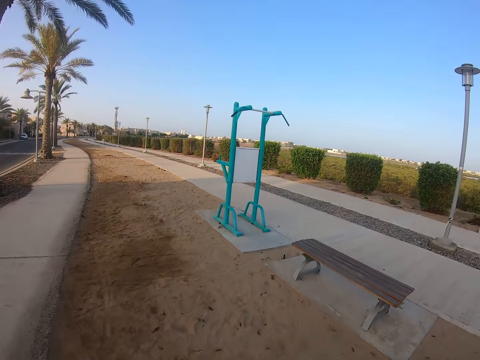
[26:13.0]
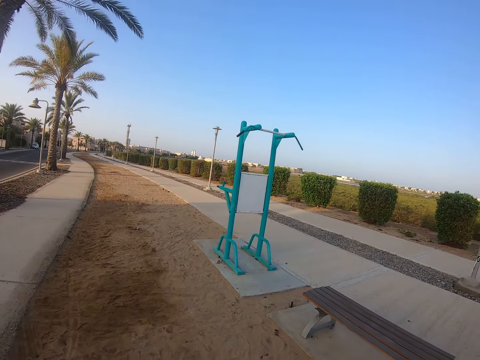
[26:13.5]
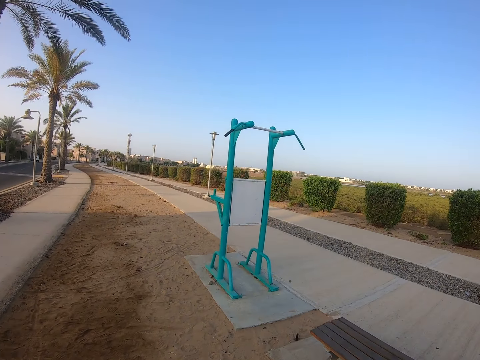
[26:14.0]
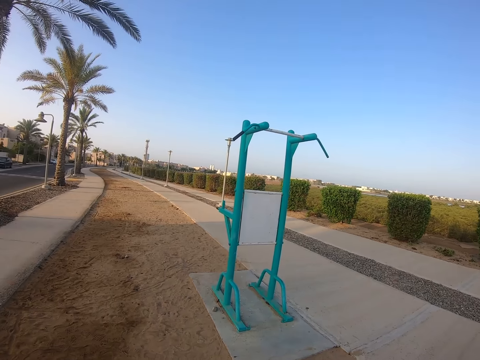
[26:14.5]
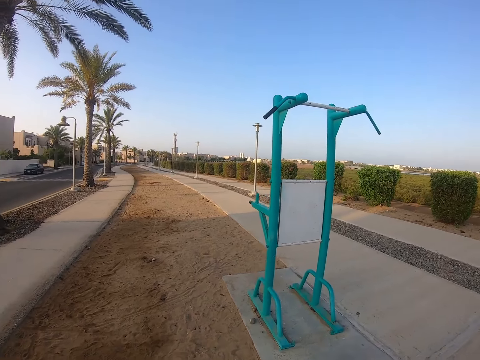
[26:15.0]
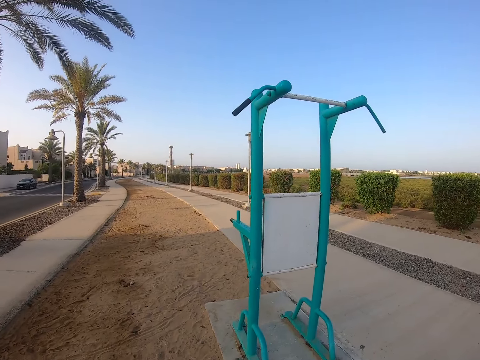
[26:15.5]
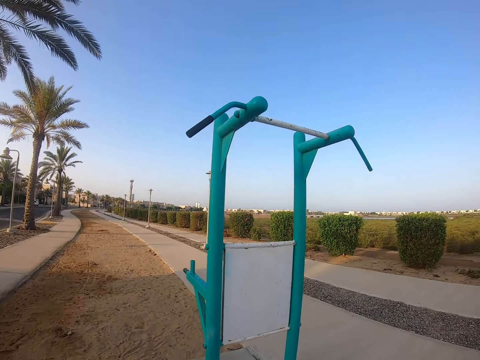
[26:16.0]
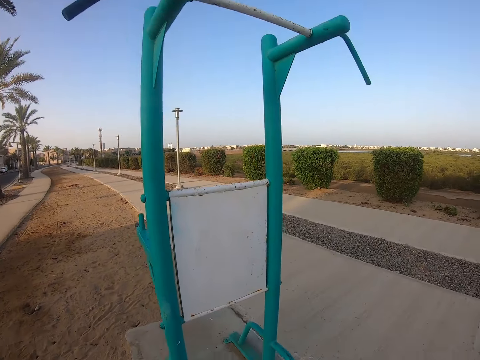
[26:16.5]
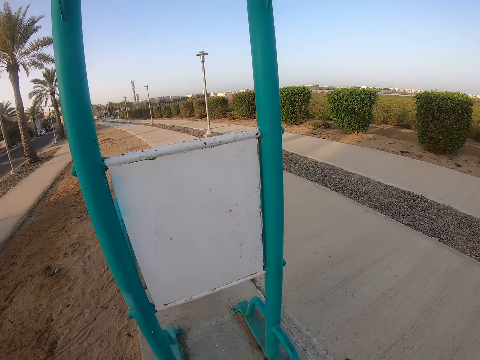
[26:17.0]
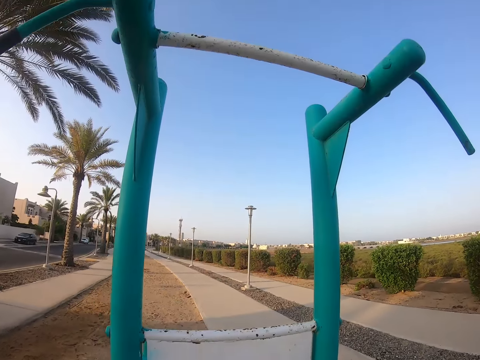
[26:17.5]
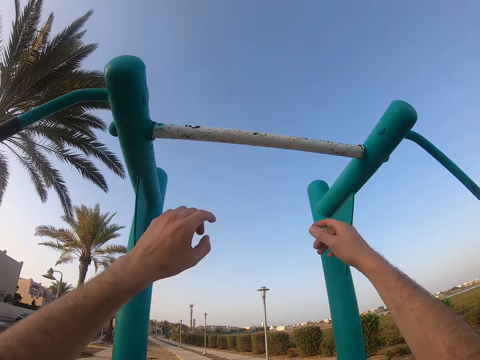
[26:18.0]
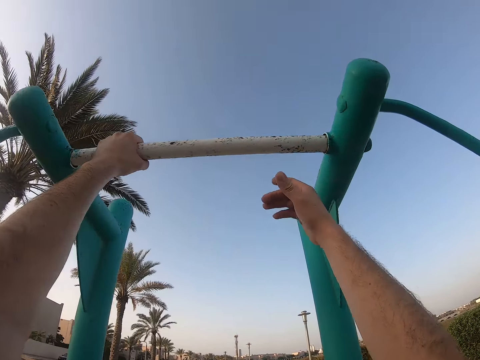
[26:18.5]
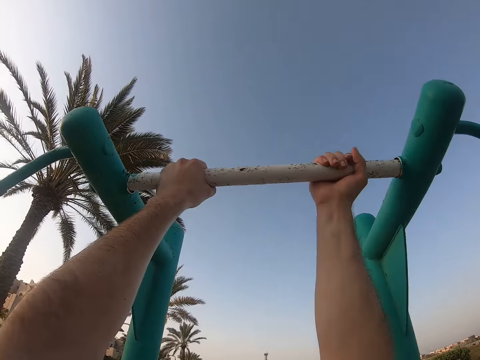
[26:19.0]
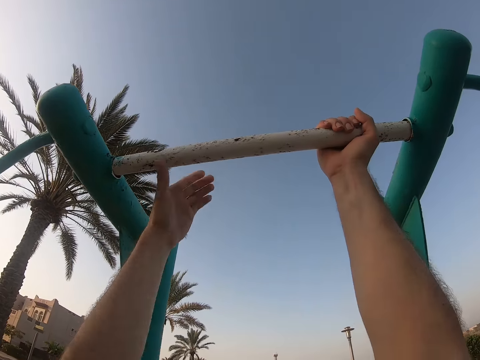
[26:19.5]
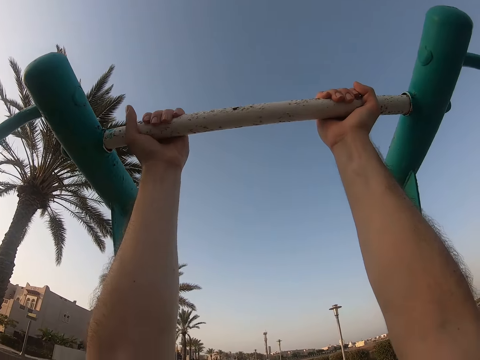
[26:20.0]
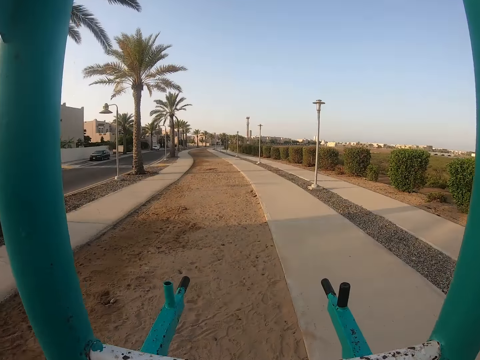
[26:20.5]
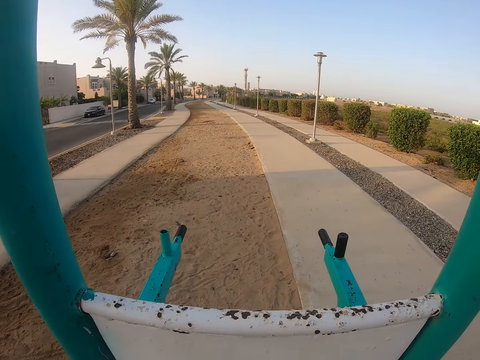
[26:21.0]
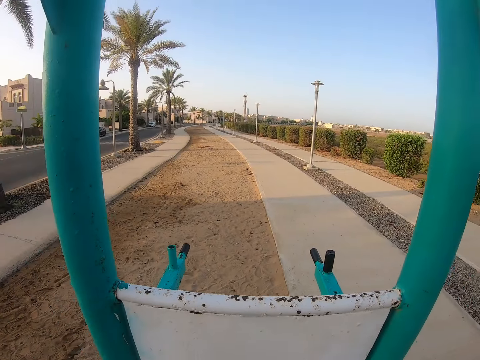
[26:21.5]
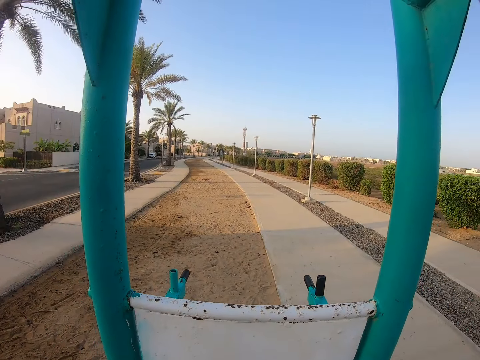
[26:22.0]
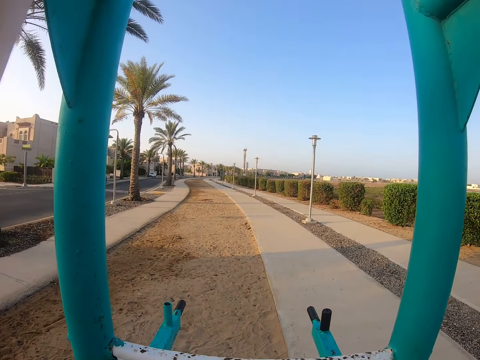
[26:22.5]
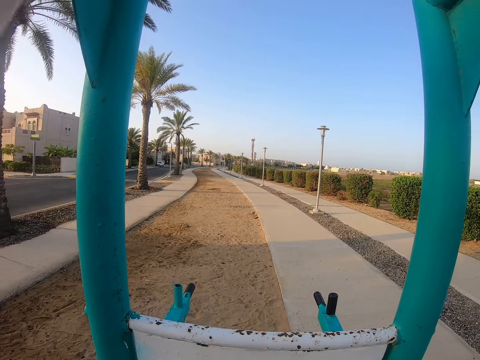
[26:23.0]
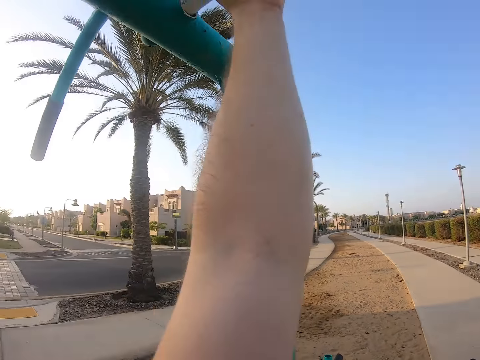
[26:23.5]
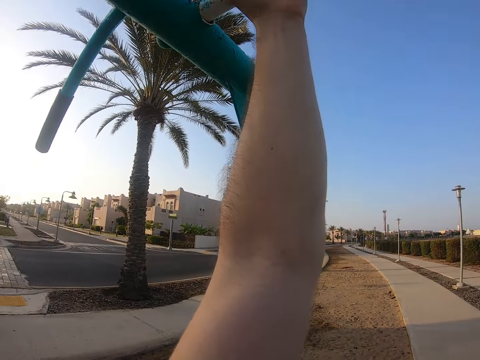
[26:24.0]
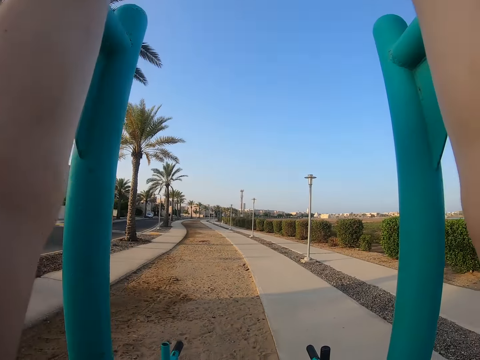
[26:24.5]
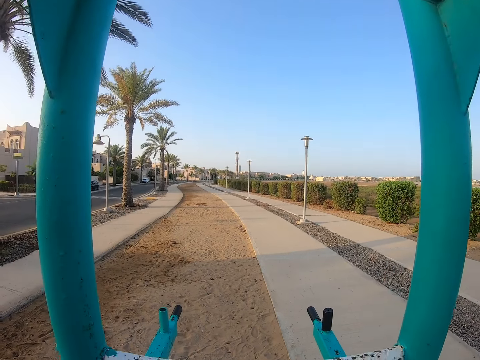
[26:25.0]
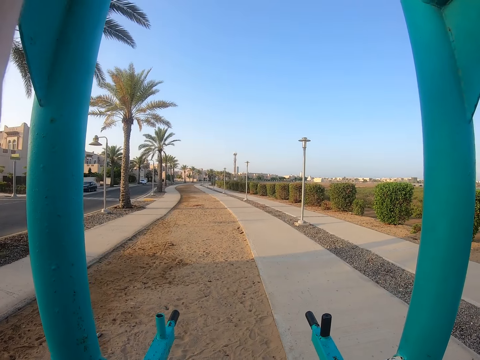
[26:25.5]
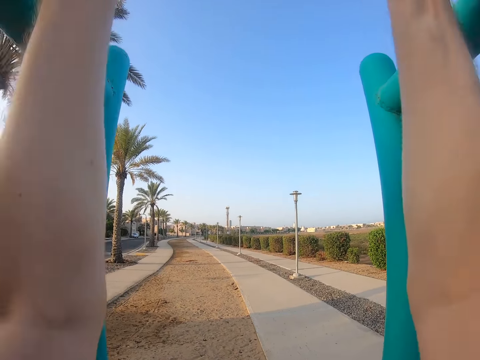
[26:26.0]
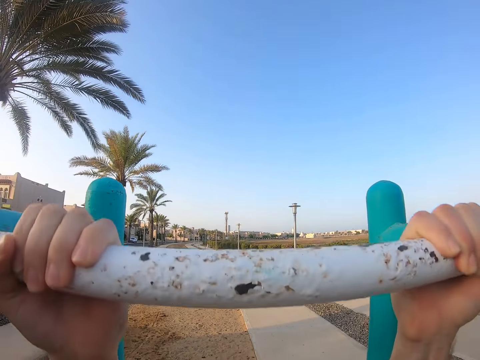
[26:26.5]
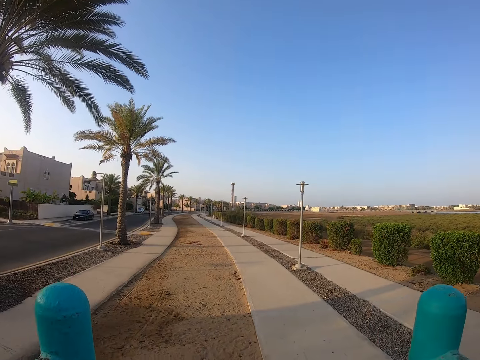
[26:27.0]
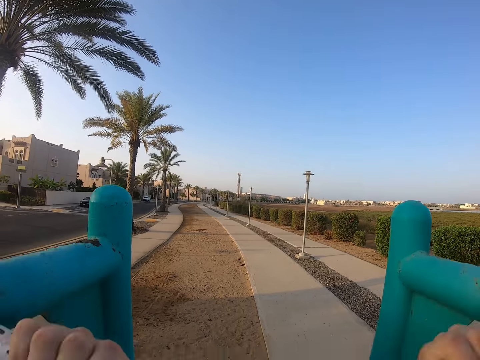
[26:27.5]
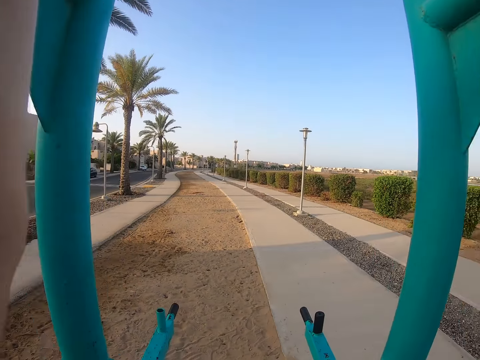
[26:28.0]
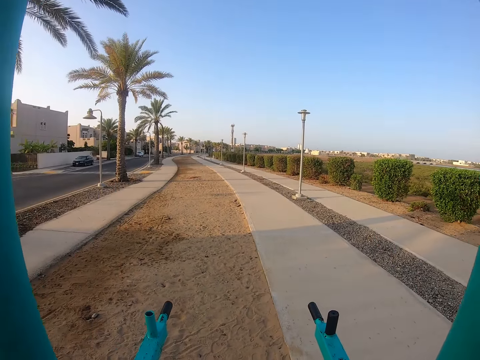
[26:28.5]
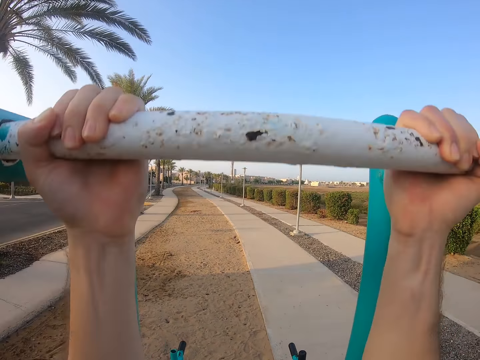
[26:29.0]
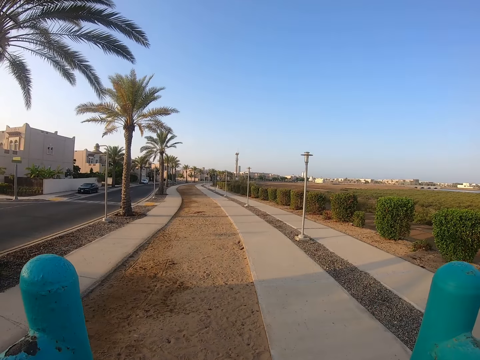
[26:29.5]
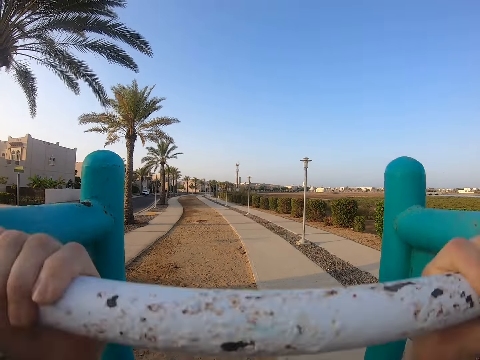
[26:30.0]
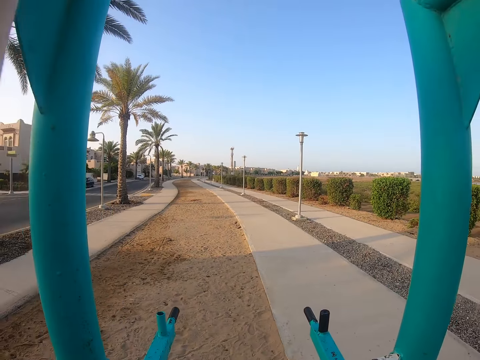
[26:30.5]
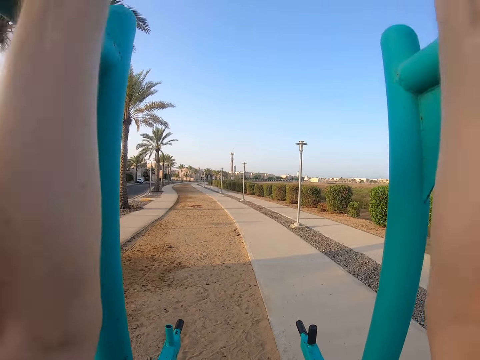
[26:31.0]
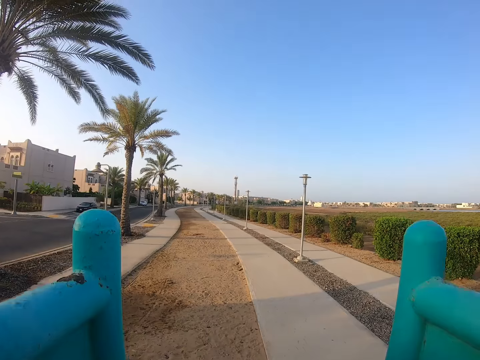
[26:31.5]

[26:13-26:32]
The camera wearer walks towards a swing. They hold the swing. They look around. They exercise on the swing.

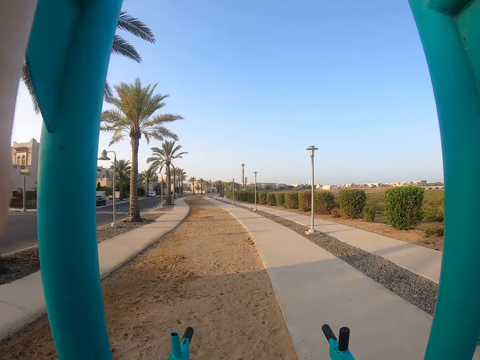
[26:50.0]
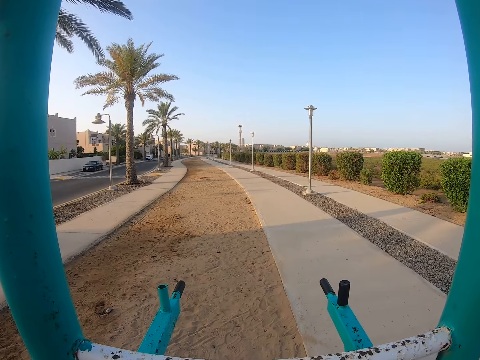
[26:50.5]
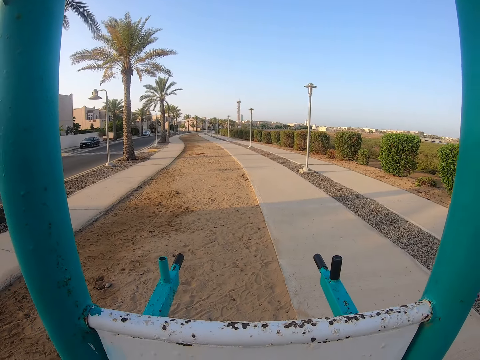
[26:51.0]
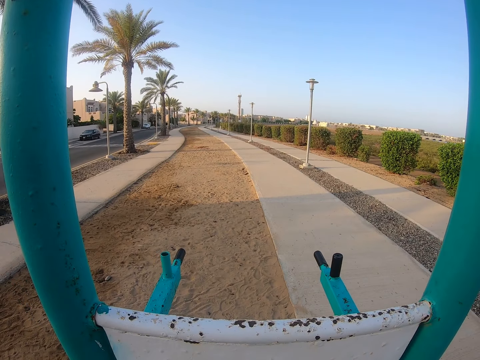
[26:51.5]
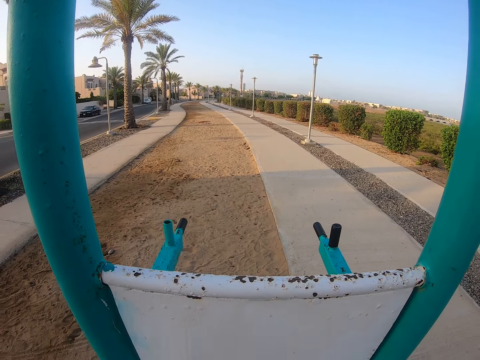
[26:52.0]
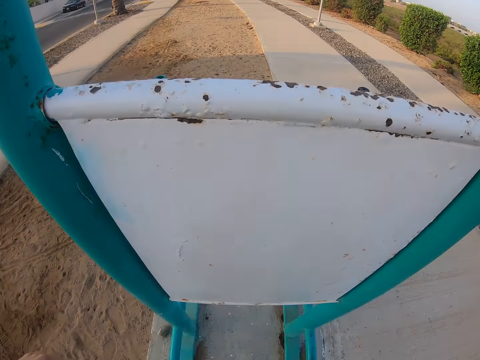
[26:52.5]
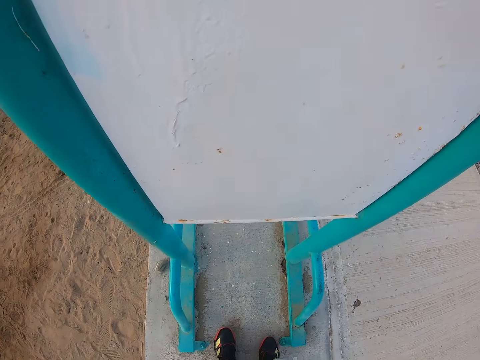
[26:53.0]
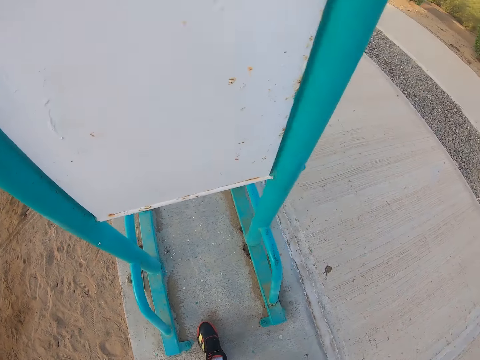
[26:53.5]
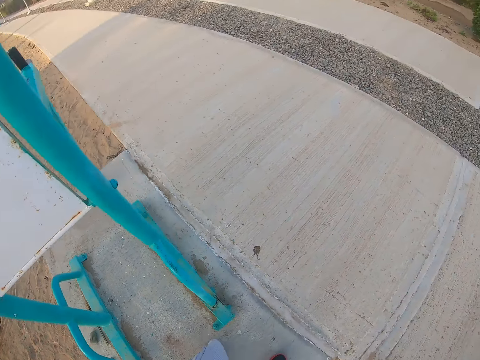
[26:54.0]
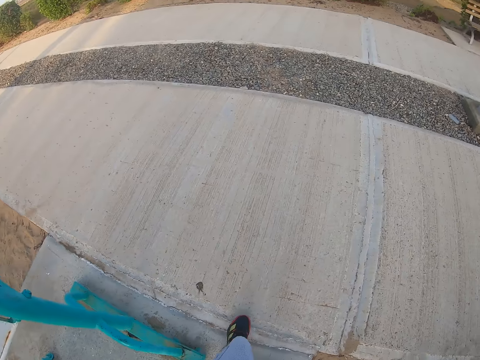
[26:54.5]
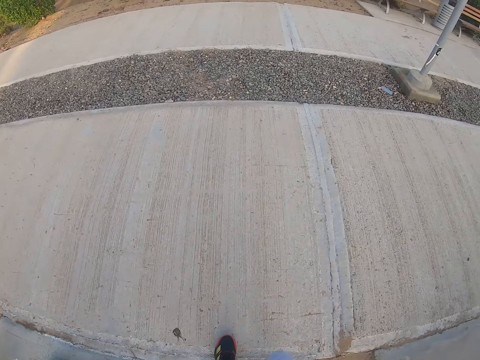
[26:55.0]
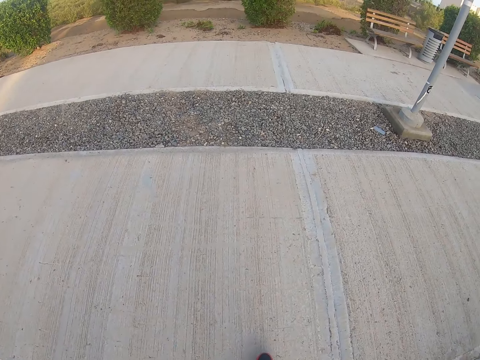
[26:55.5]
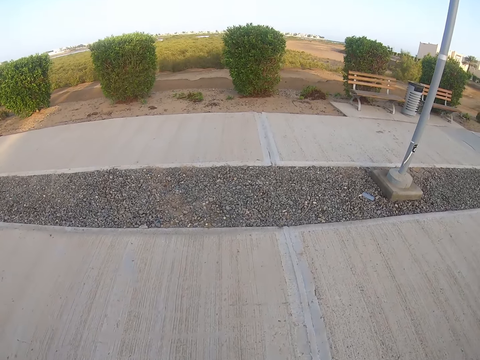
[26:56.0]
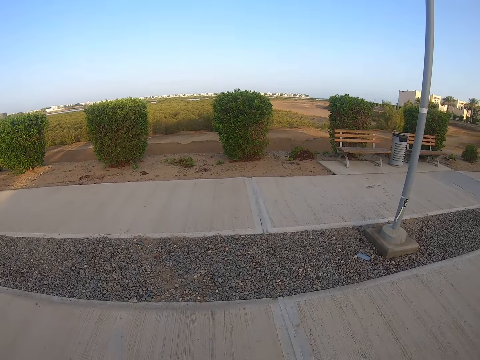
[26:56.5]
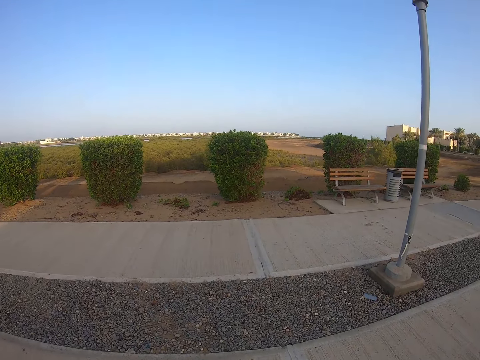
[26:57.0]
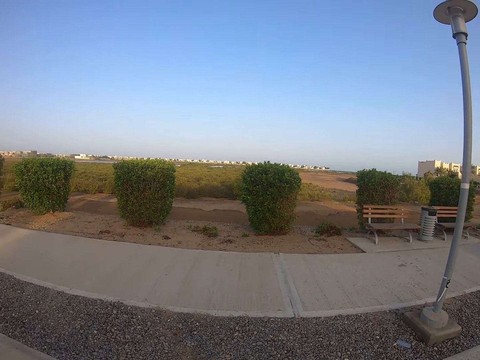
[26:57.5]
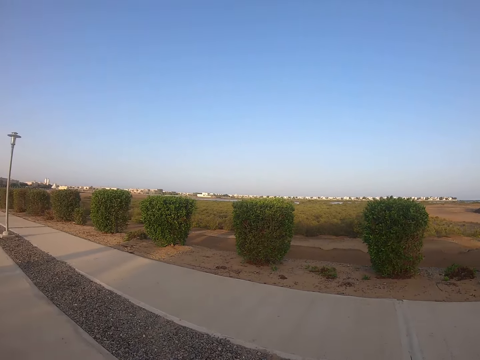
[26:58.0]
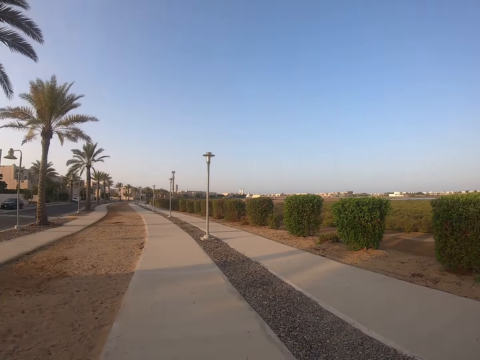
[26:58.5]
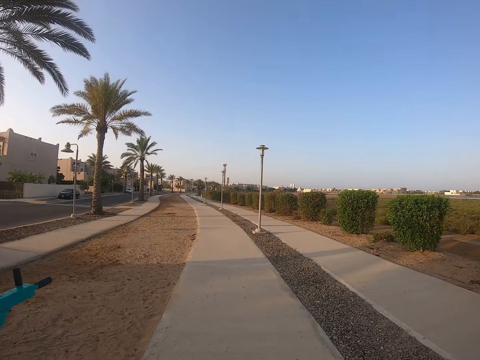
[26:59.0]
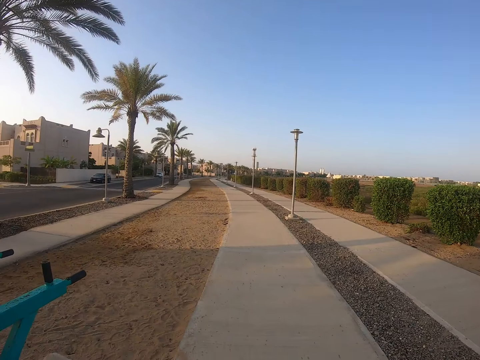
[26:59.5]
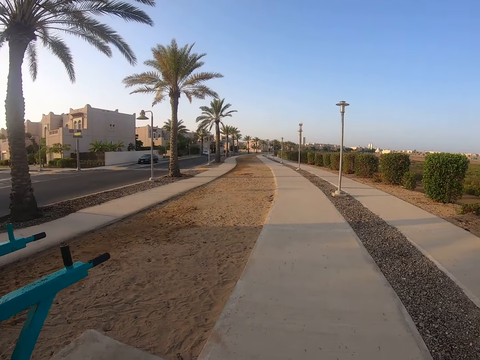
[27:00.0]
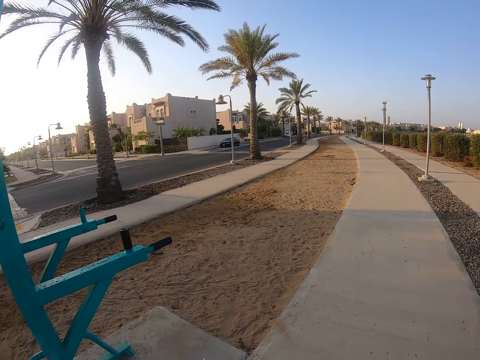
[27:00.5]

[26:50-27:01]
The camera wearer gets off the swing. He lowers his hands. He moves on the sidewalk. He starts to look around. He looks around.
